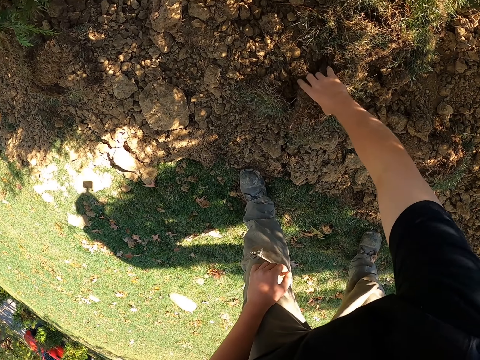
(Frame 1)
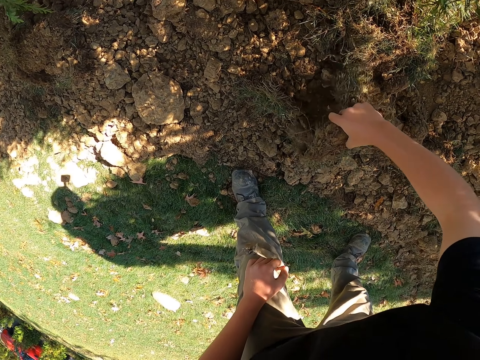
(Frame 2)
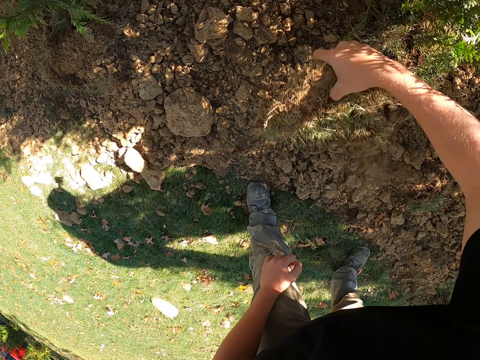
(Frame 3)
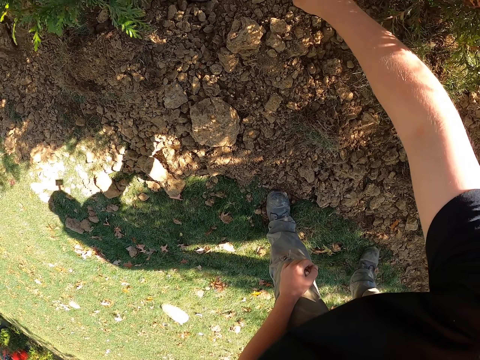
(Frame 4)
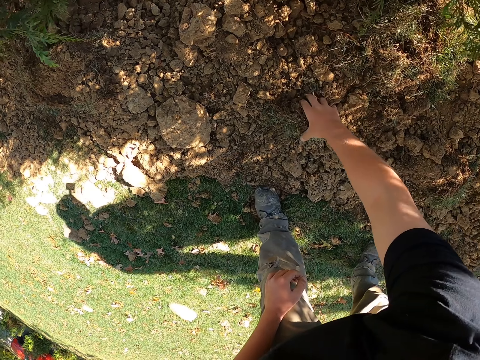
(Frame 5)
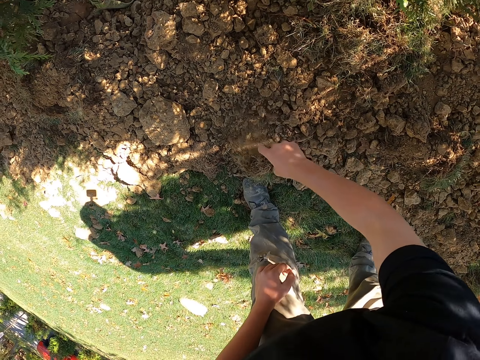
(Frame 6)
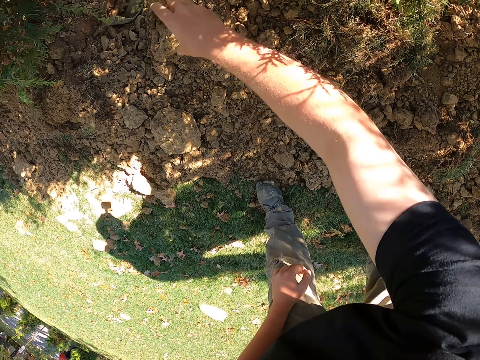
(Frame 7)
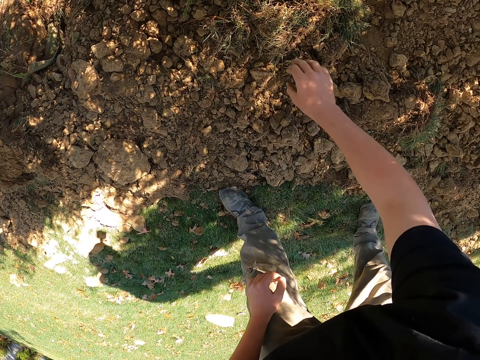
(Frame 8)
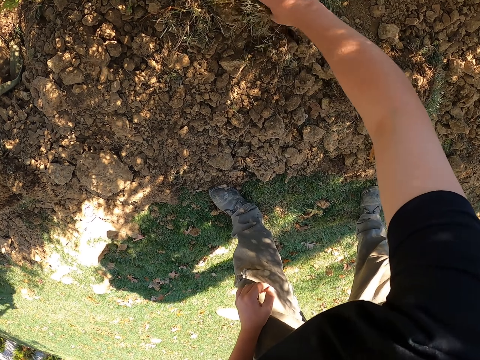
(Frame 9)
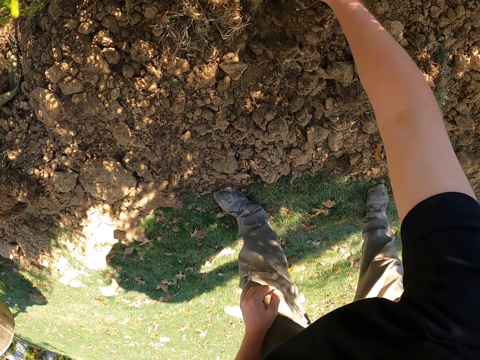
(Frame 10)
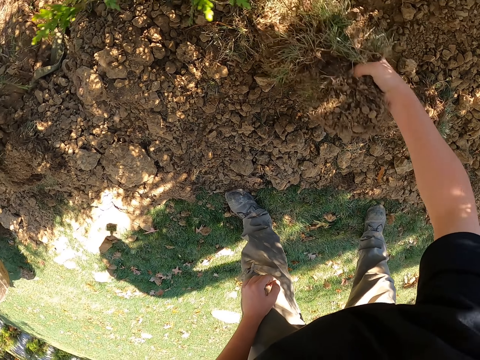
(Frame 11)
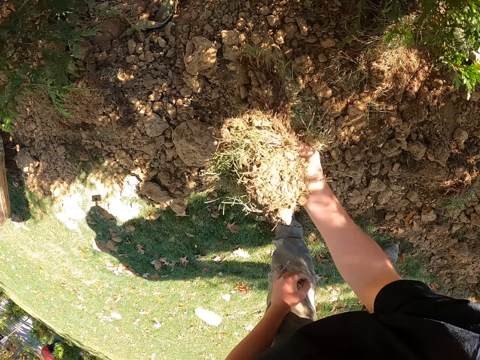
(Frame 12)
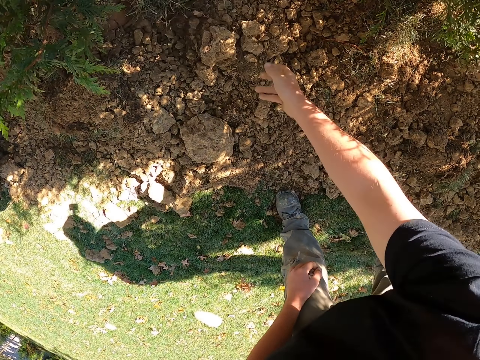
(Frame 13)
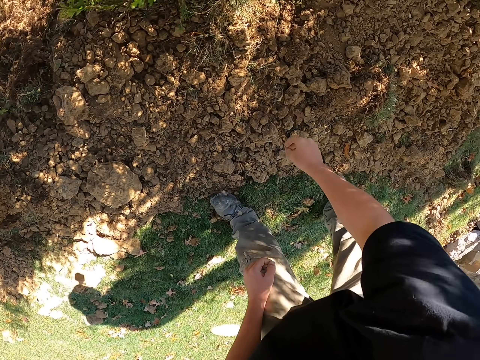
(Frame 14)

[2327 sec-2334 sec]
The camera wearer gathers the lumped sand and puts it near the plant.

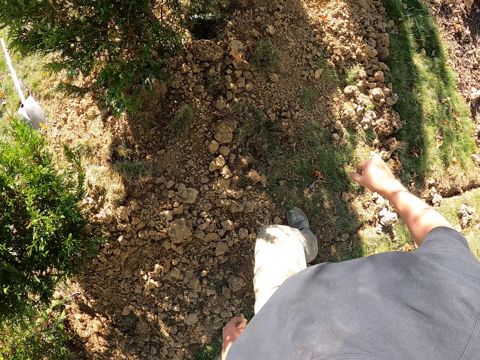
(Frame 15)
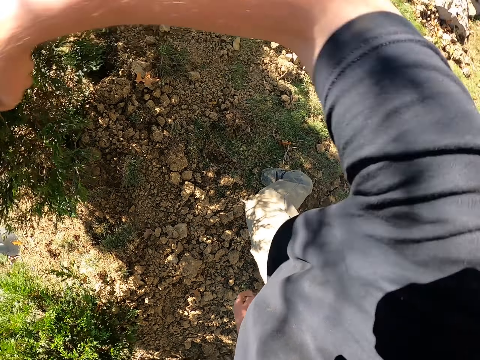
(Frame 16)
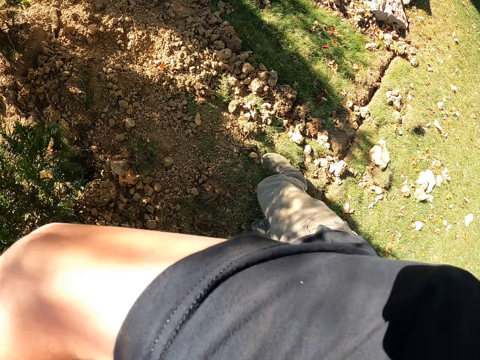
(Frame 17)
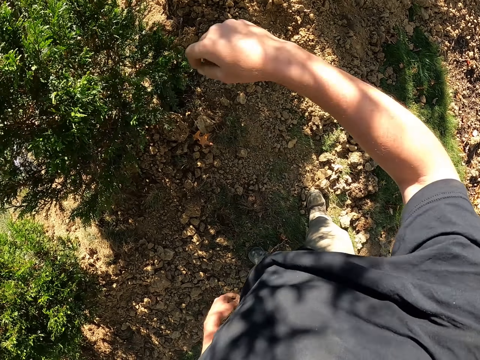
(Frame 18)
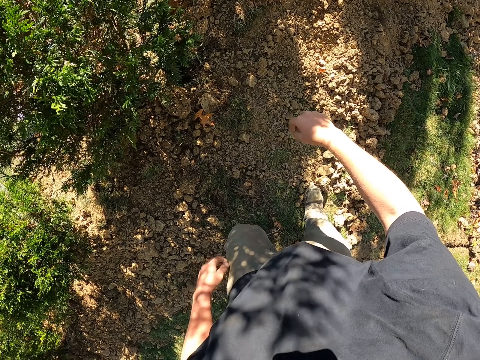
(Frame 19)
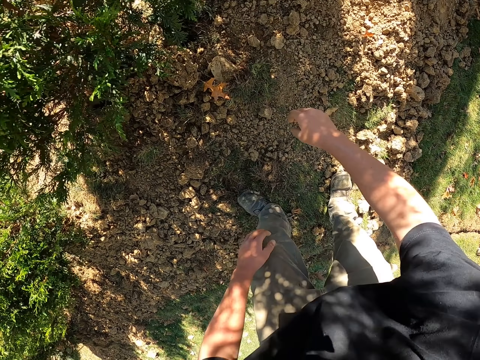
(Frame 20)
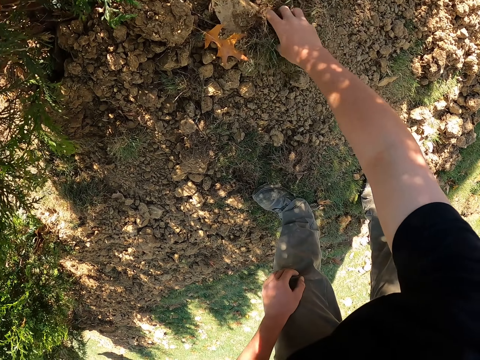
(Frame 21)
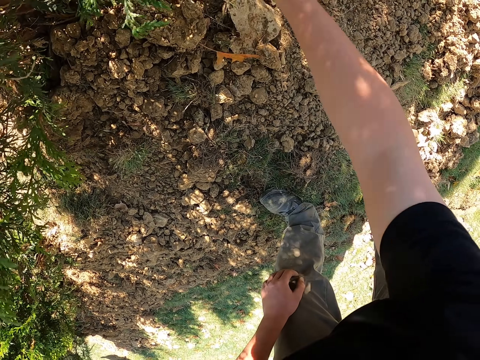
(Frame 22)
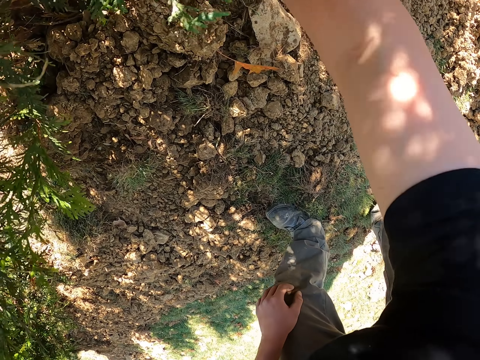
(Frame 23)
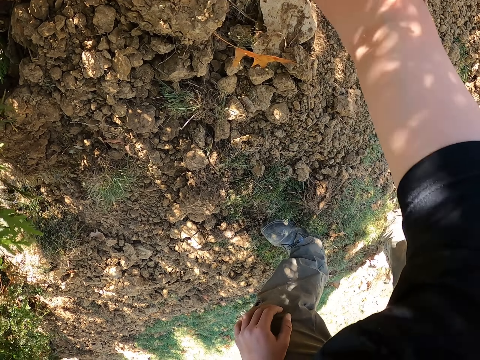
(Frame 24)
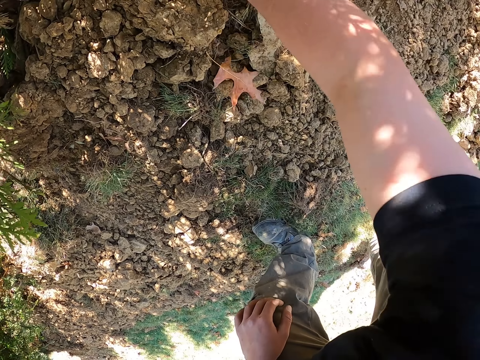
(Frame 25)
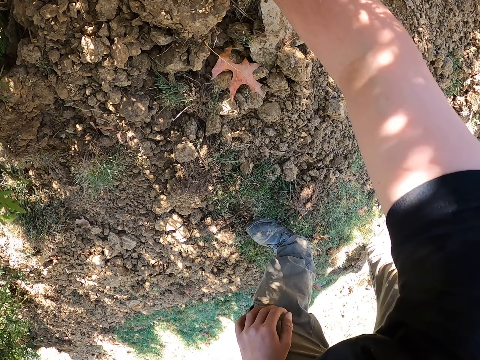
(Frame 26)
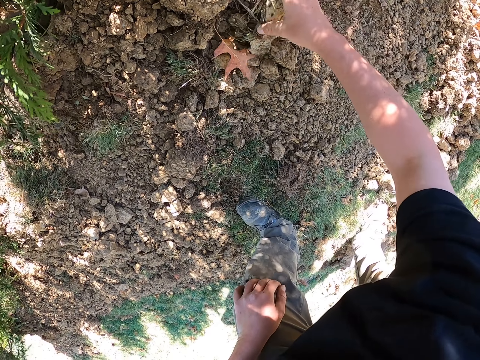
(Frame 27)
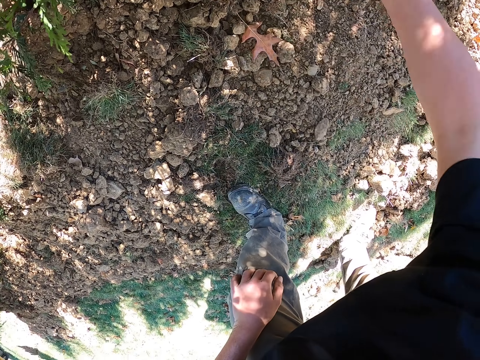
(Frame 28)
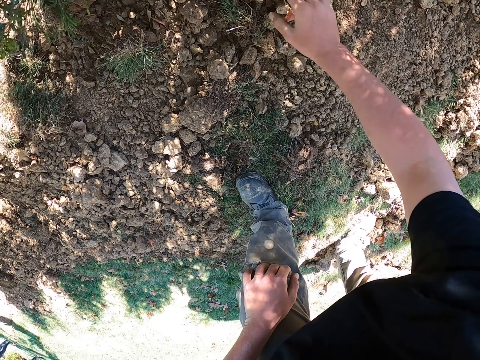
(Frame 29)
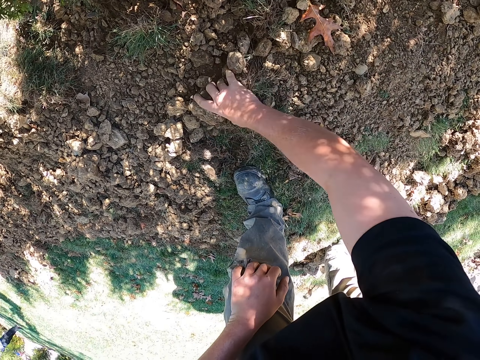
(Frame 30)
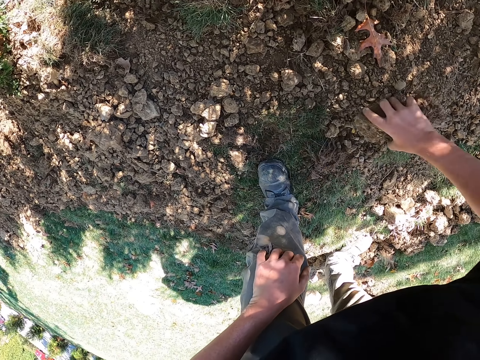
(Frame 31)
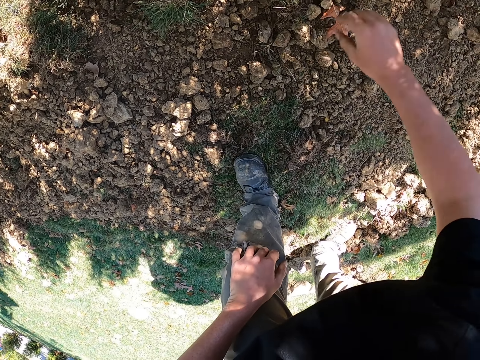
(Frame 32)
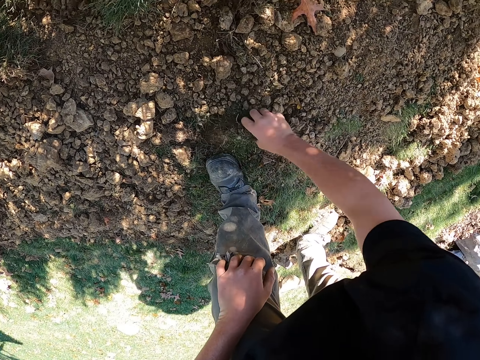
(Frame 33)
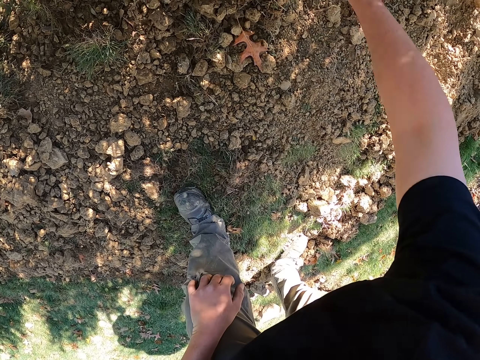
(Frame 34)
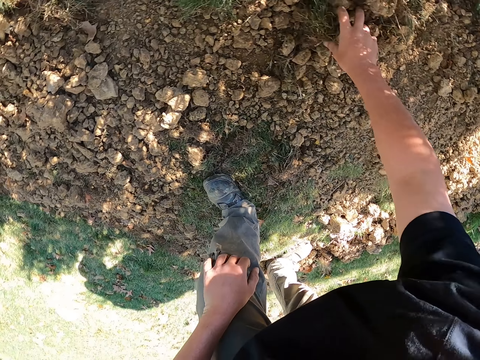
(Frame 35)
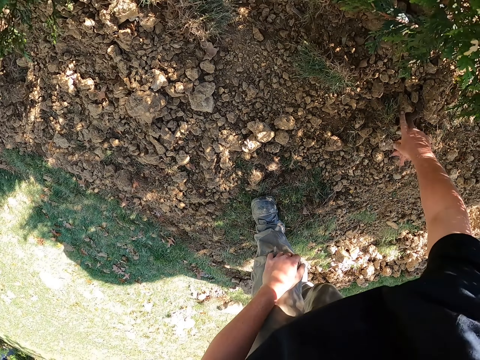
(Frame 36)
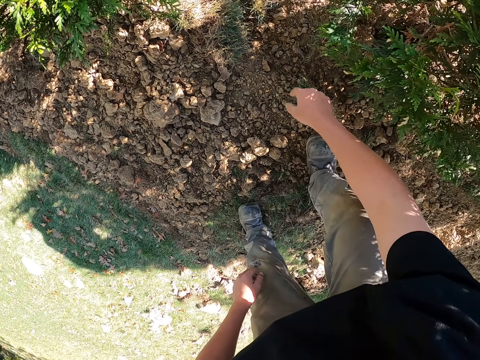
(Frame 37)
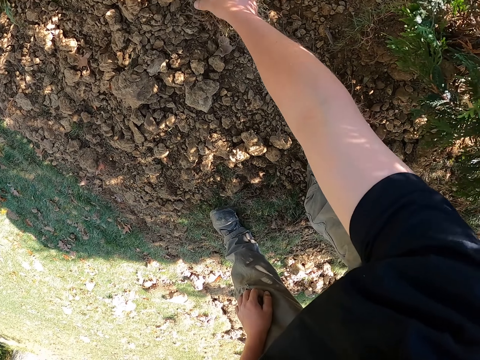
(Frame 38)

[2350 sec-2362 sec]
The camera wearer wipes the face. They put the clods on the seedlings.

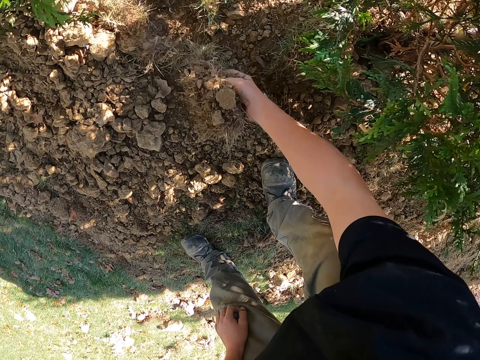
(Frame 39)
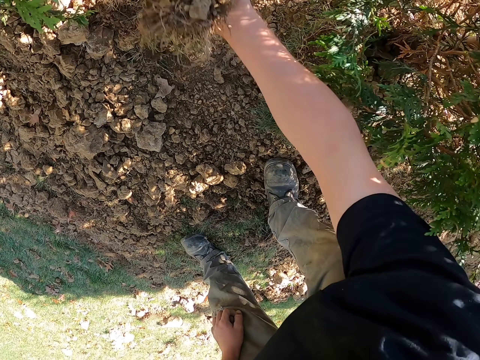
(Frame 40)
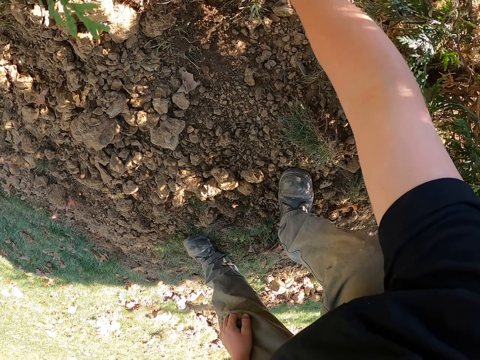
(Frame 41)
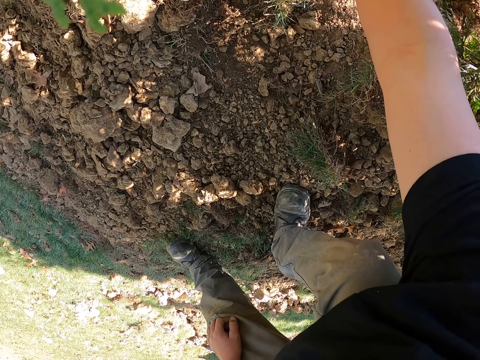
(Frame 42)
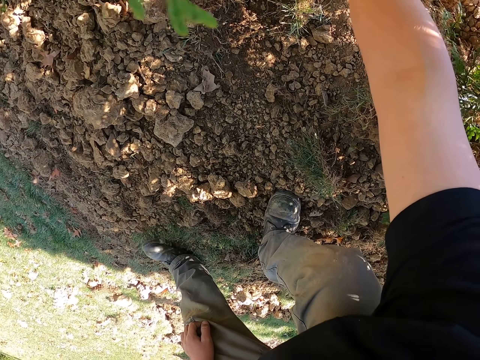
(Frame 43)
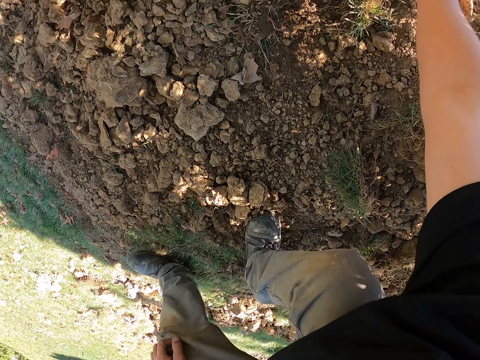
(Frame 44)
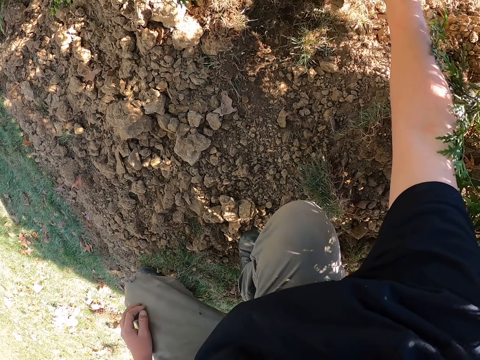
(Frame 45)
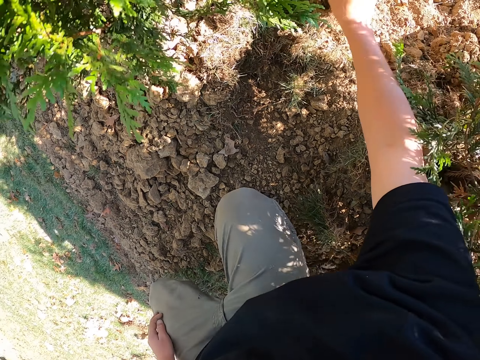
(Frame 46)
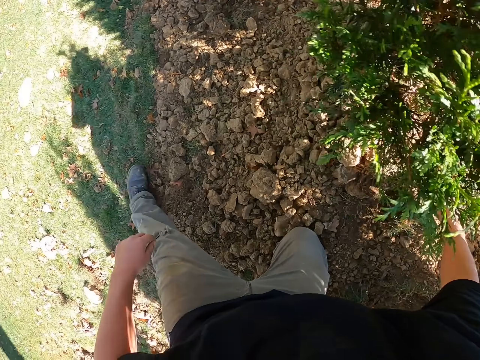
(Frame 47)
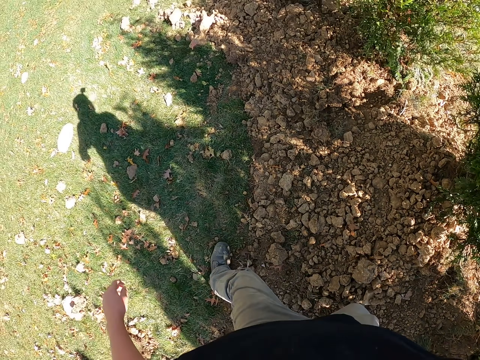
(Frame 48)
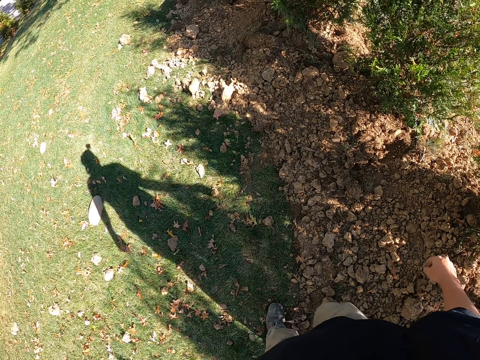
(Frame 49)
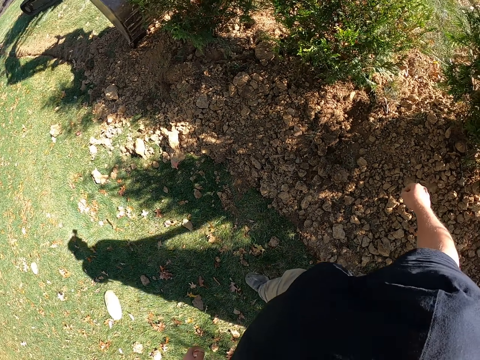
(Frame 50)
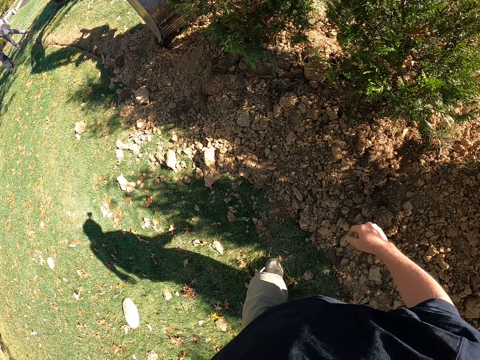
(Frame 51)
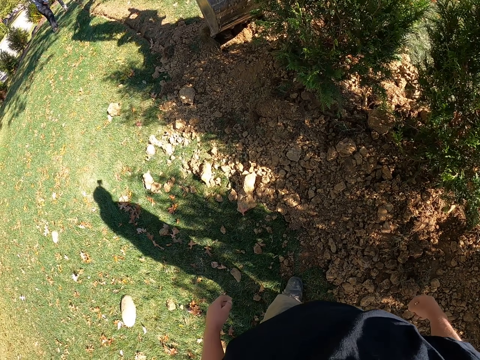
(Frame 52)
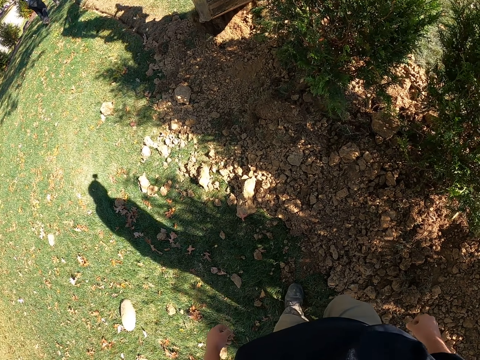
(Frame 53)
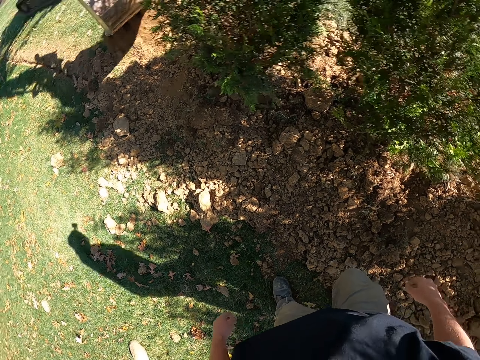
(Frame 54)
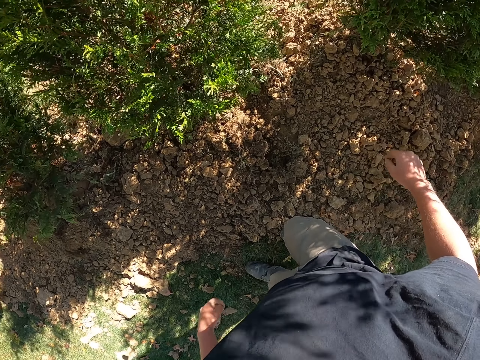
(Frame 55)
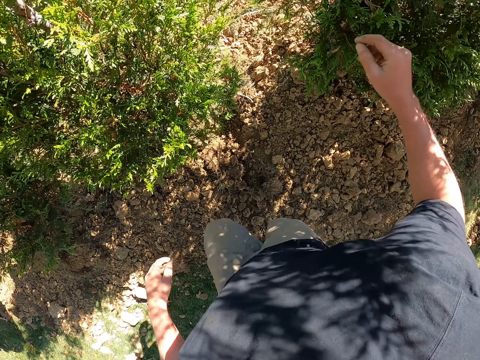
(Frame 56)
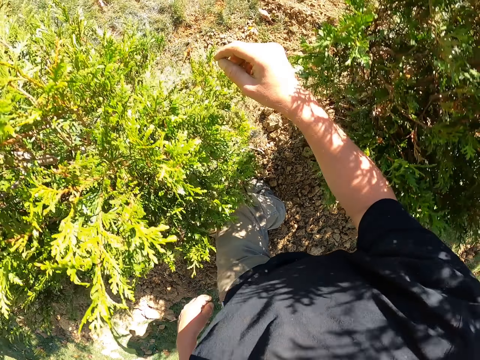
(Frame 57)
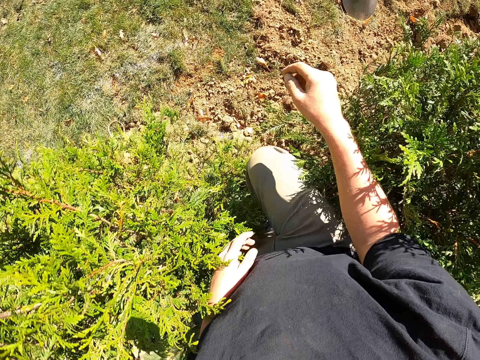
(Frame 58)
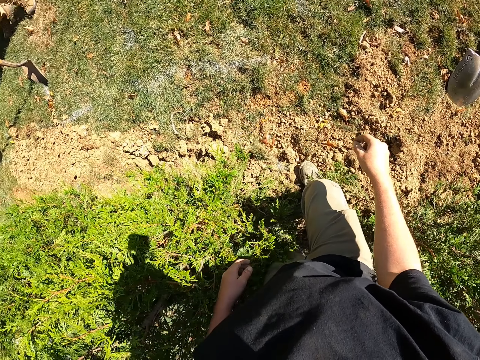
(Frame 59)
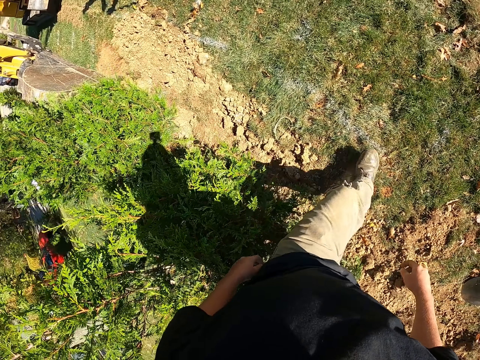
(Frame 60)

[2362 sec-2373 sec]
The camera wearer walks around the field.
